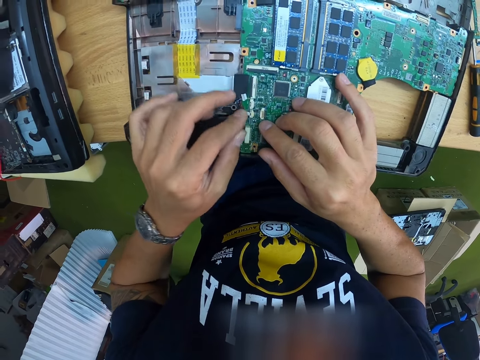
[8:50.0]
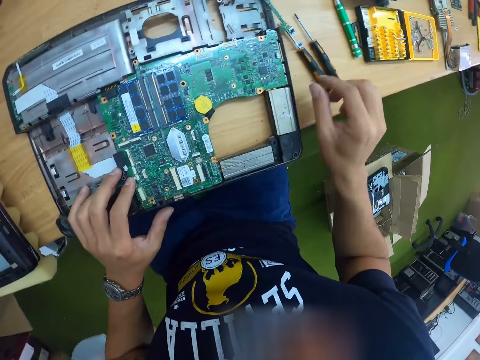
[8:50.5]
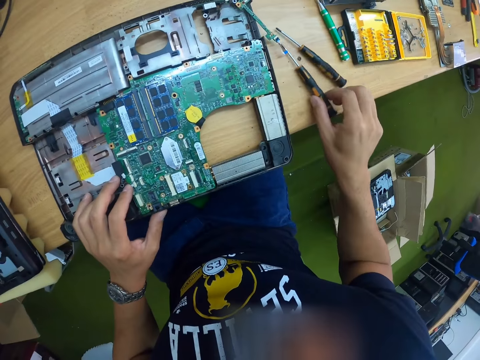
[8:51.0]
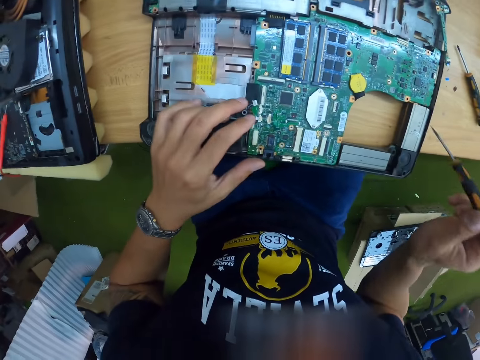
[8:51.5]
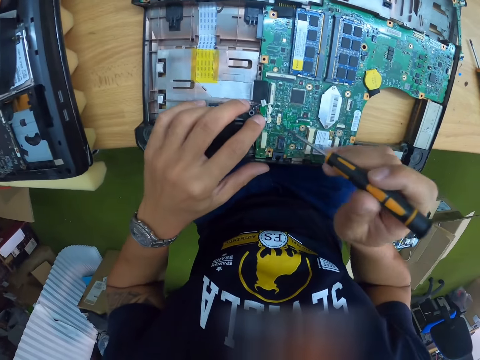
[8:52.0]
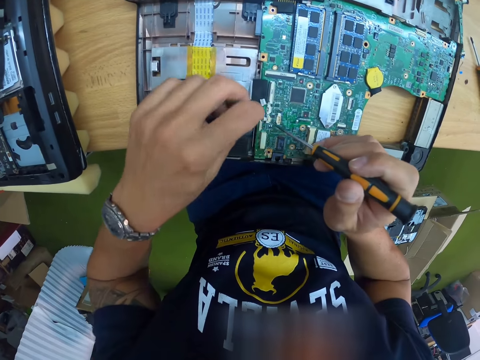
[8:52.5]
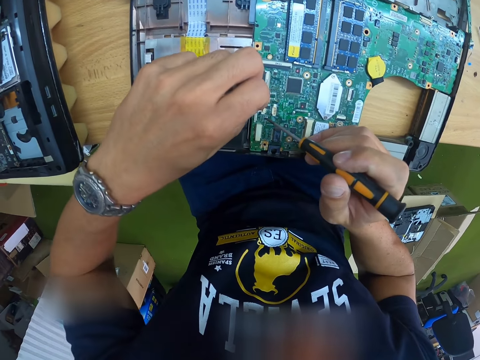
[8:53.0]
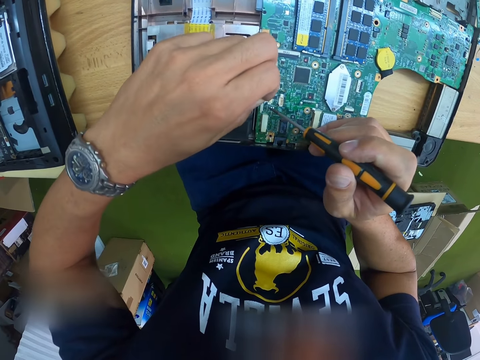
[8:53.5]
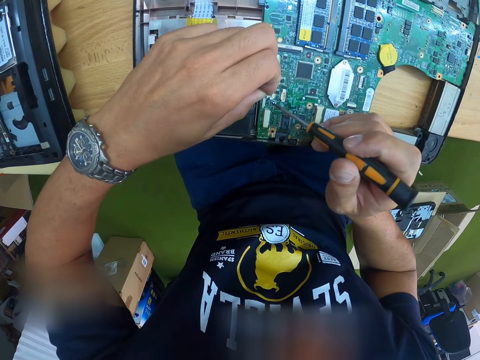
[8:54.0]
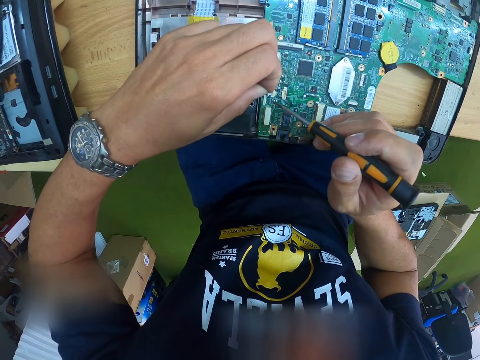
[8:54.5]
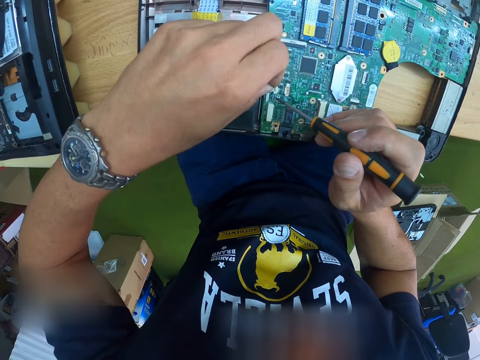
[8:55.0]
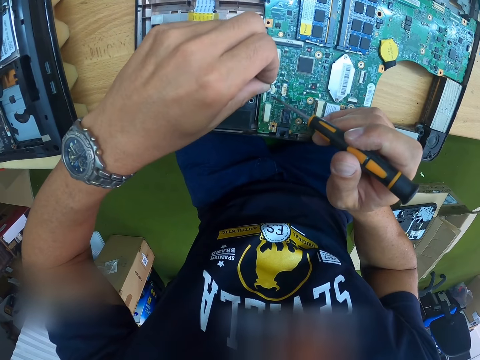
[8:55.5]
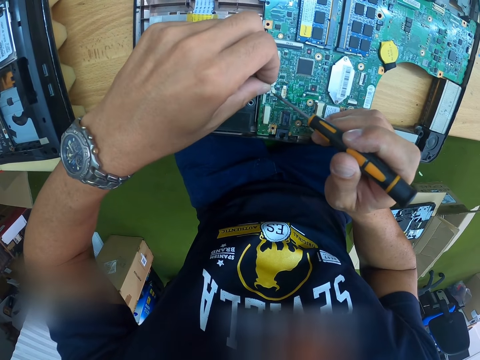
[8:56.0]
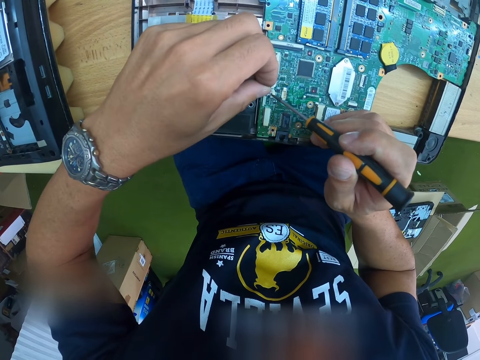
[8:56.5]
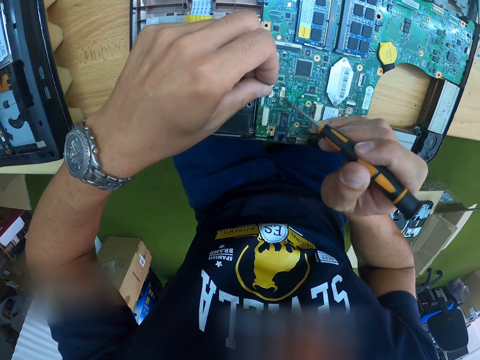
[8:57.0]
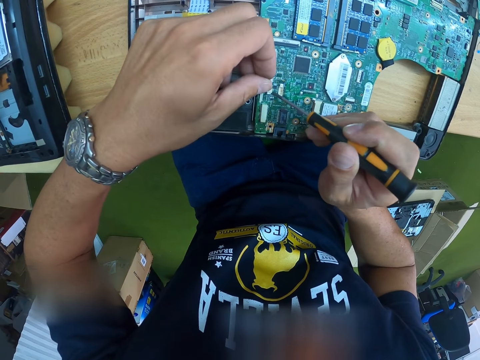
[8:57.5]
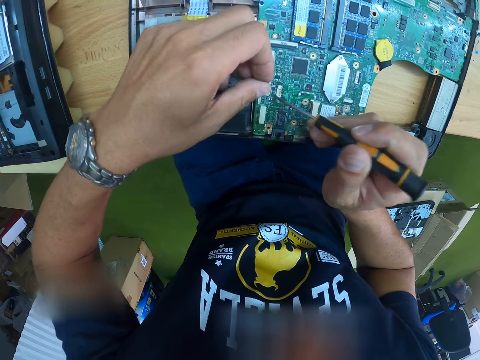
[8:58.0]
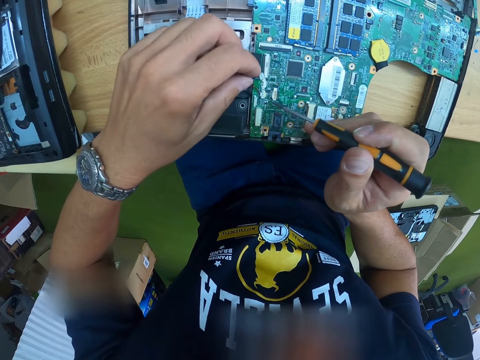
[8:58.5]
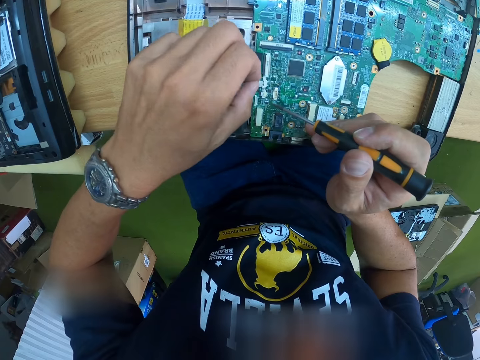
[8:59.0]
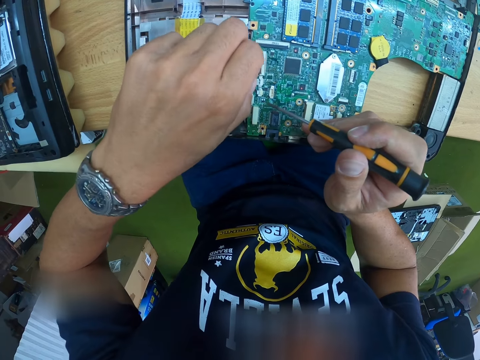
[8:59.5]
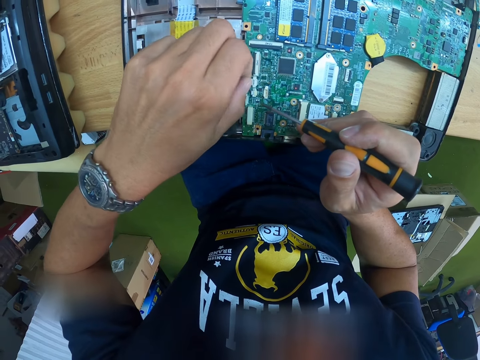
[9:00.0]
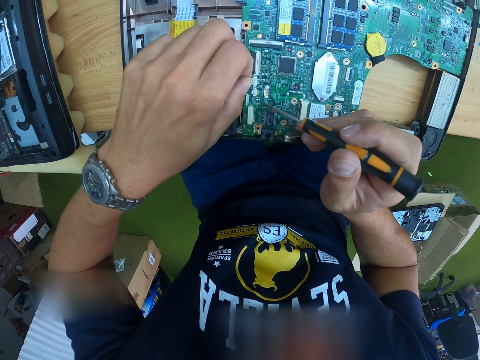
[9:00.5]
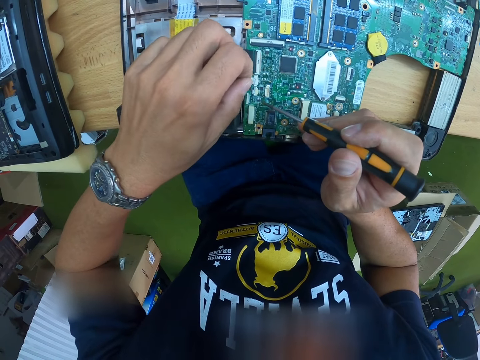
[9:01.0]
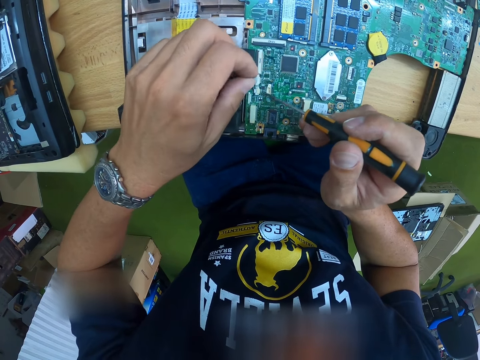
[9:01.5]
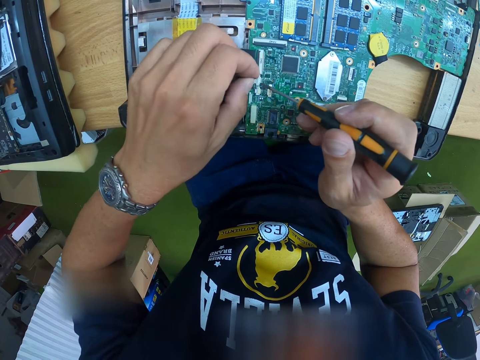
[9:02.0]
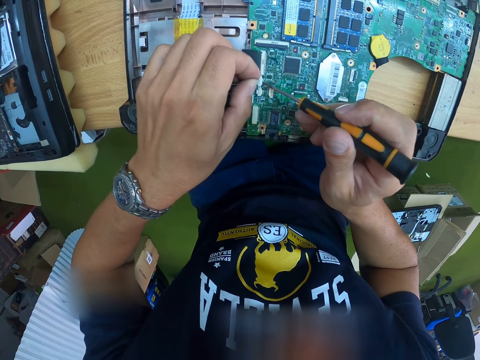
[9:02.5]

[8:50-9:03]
The camera wearer looks around. He carries a screwdriver with his right hand. He picks up the screwdriver from the table with the right hand. He uses the screwdriver on the laptop. He holds a motherboard part with the left hand. He presses the motherboard part with the screwdriver.

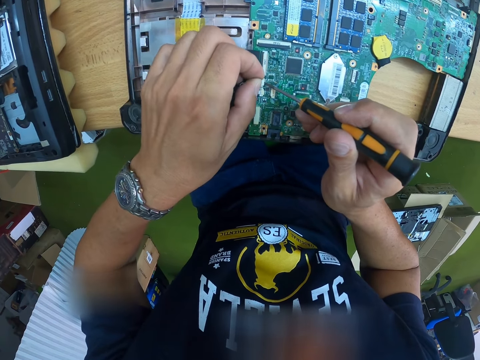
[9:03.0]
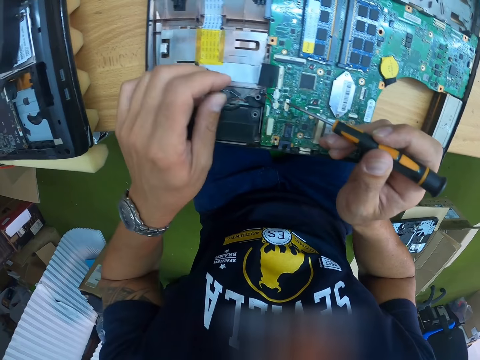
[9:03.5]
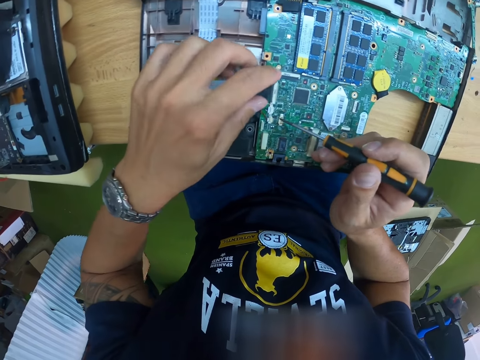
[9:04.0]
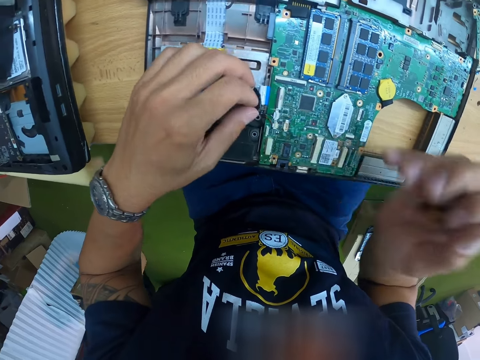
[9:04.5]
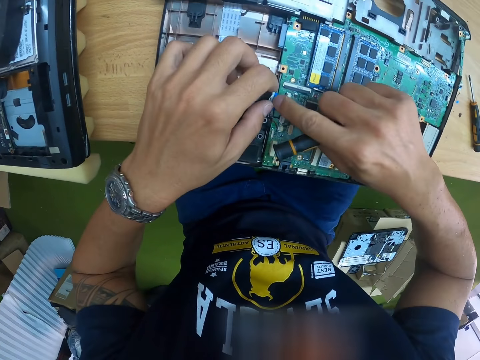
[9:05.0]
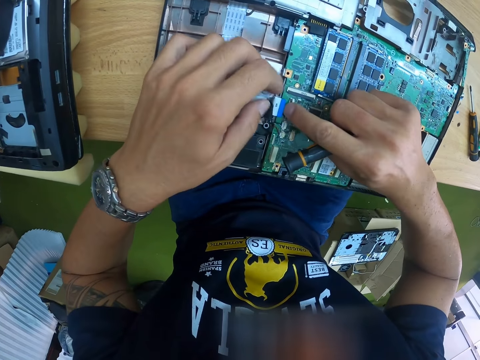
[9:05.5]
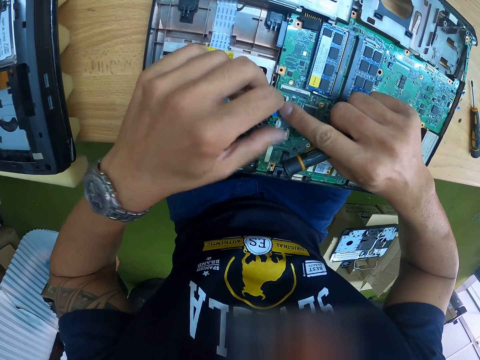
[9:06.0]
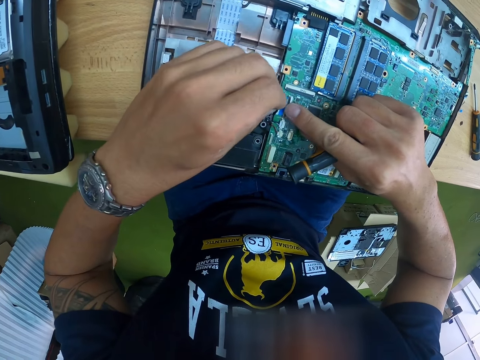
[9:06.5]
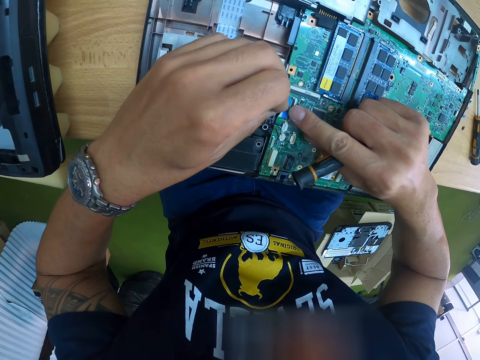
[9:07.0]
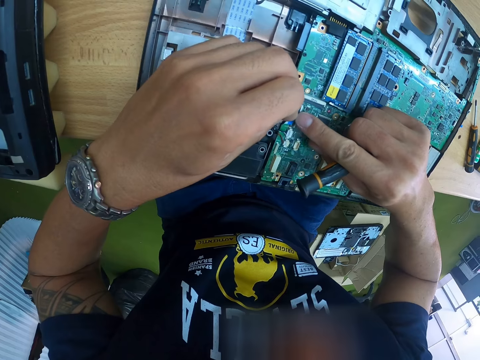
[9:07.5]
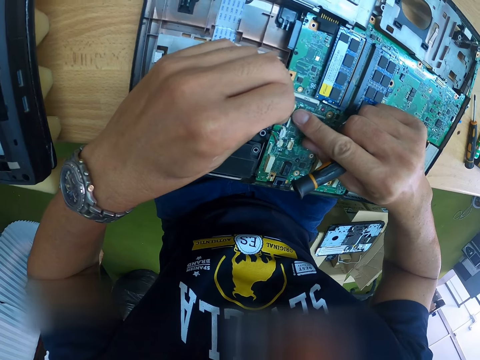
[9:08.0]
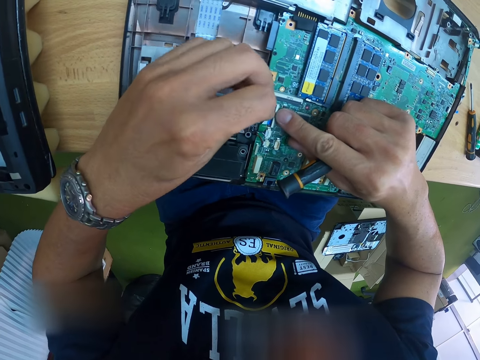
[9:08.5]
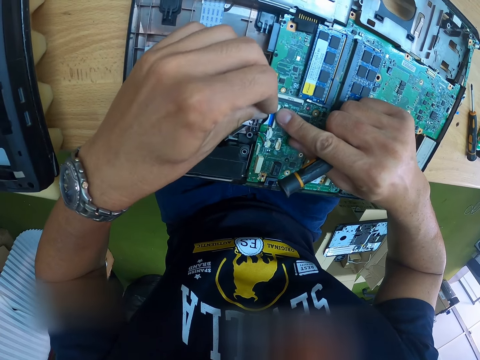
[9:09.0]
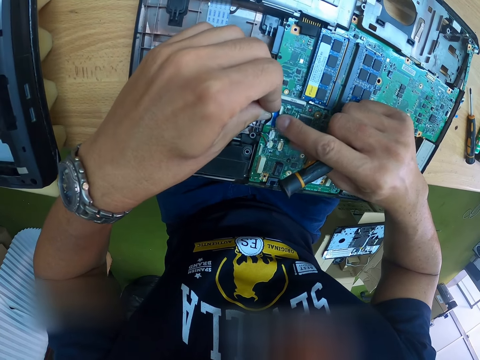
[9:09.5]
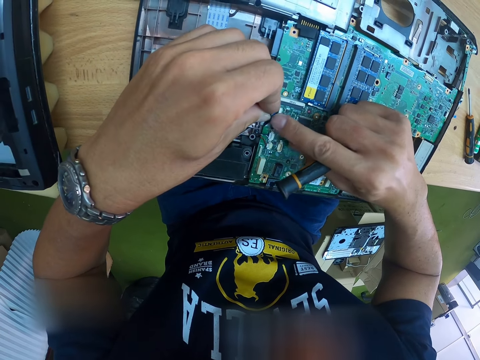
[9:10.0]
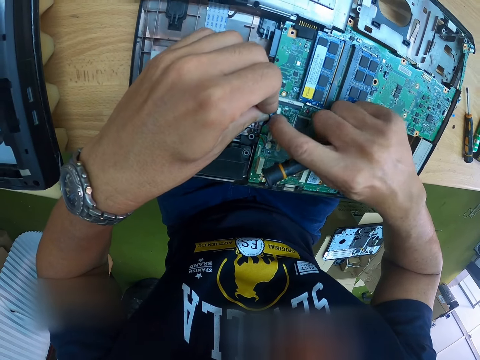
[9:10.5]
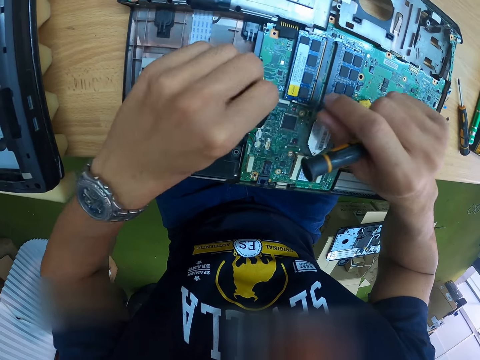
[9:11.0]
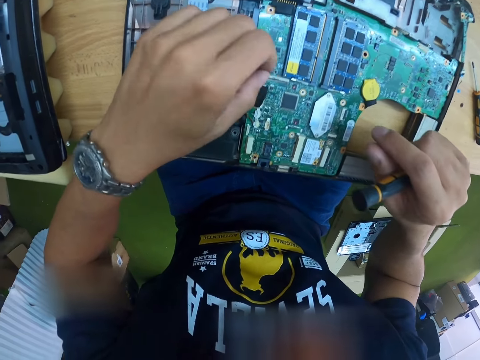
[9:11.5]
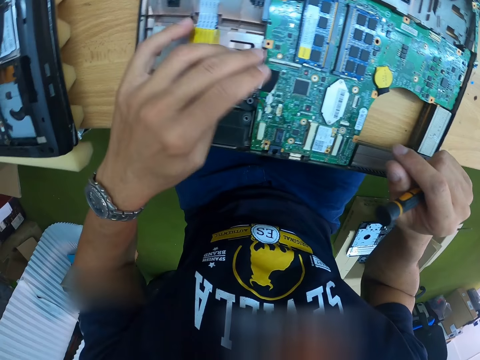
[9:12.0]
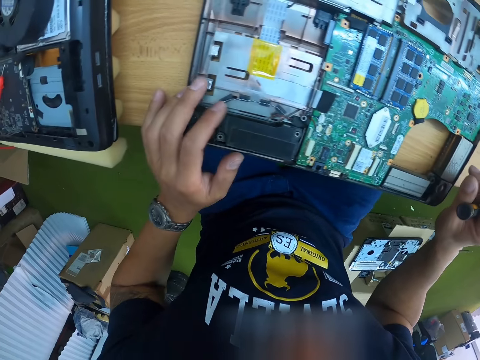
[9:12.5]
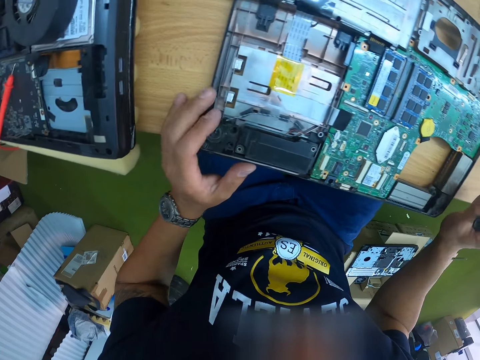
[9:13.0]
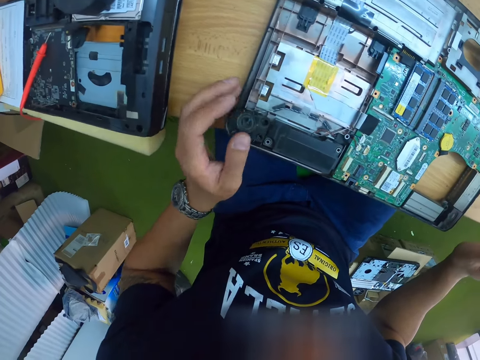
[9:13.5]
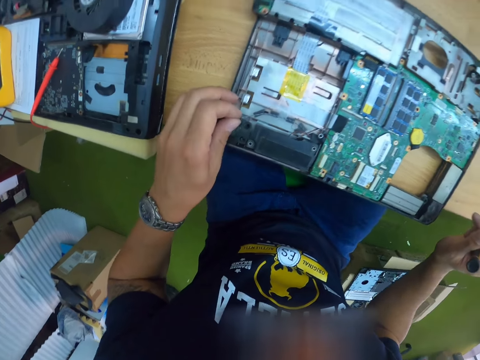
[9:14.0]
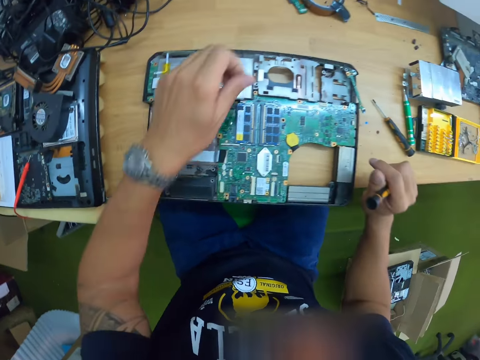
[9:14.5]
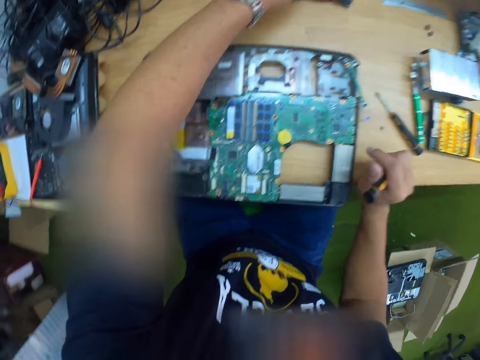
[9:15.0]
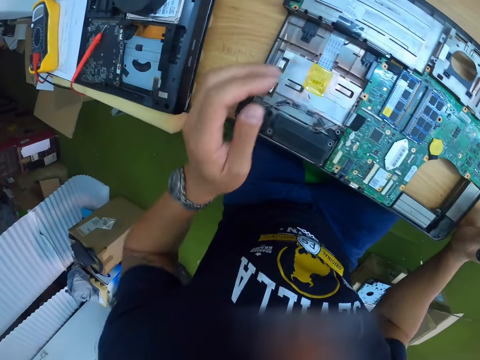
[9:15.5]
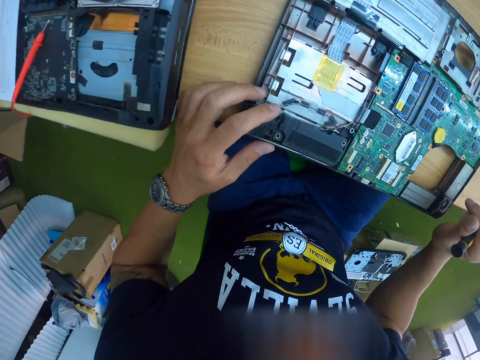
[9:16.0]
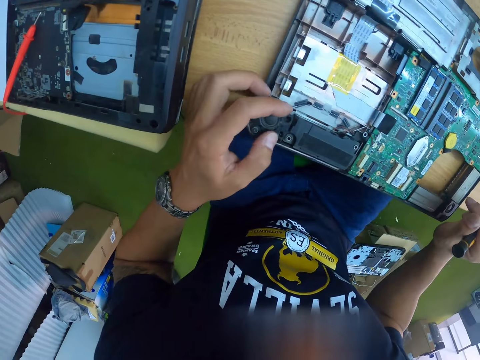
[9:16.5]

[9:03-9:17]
The camera wearer uses his hands to fix the laptop. He adjusts a motherboard part with both hands. He removes the right hand from the motherboard part. He removes the left hand from the motherboard part. He moves the left hand fingers on the computer. He picks up a screw from the computer with the left hand. He drops the screw on the table with the left hand. He drops the left hand on the table.
